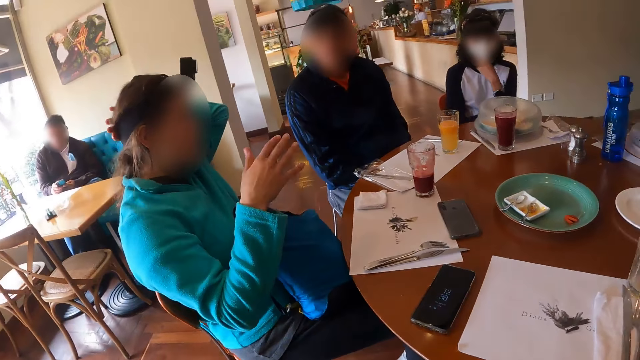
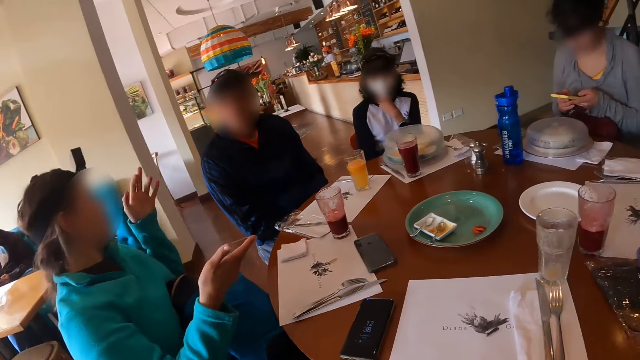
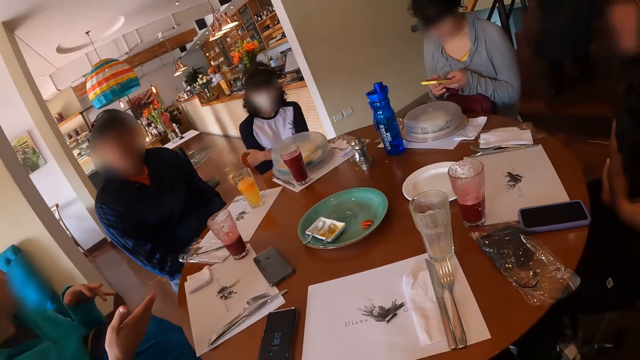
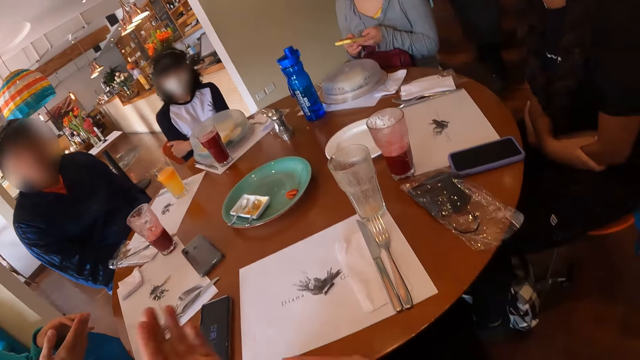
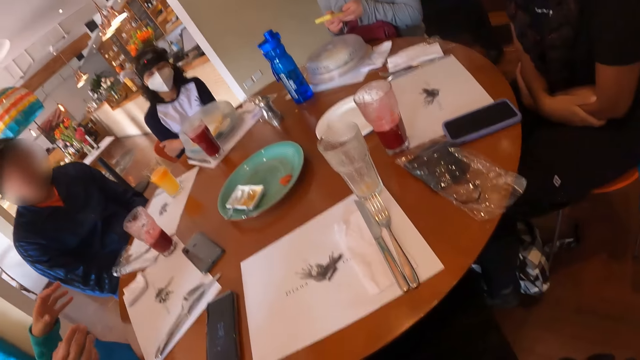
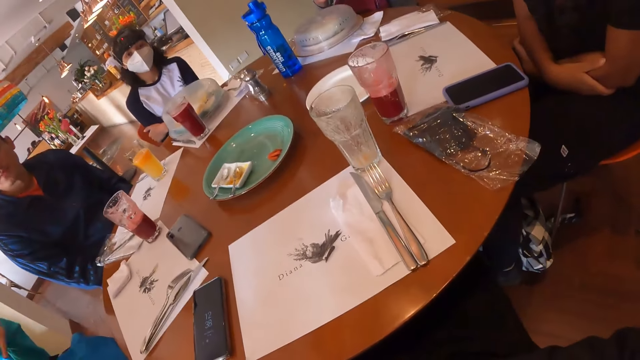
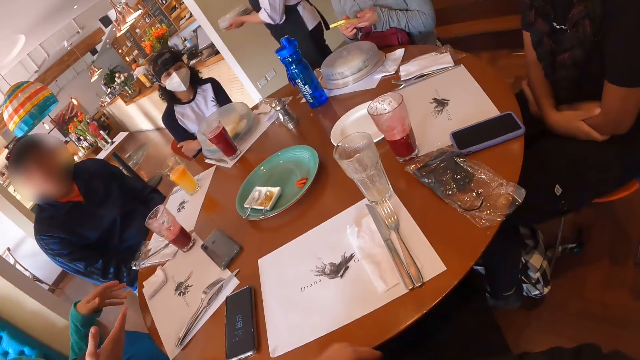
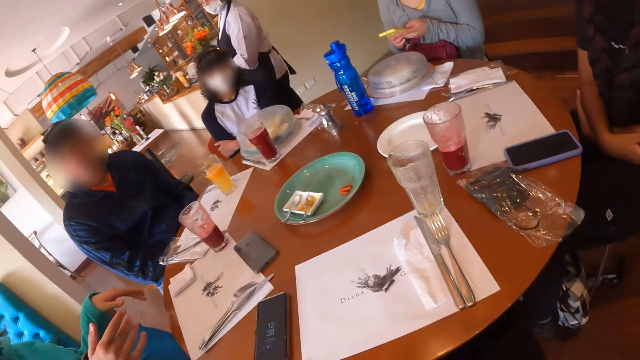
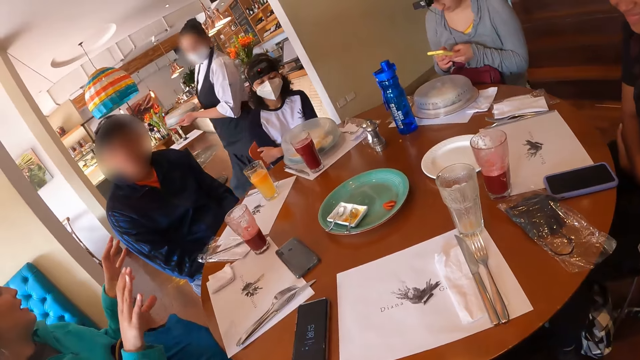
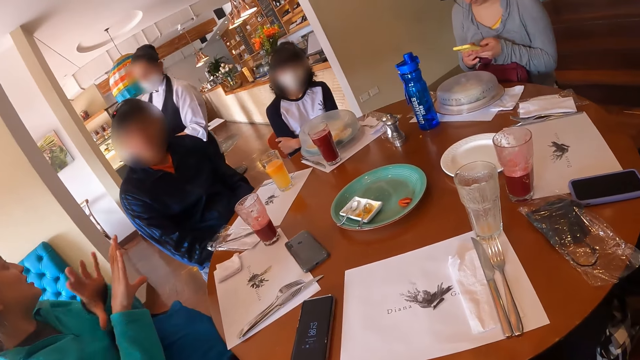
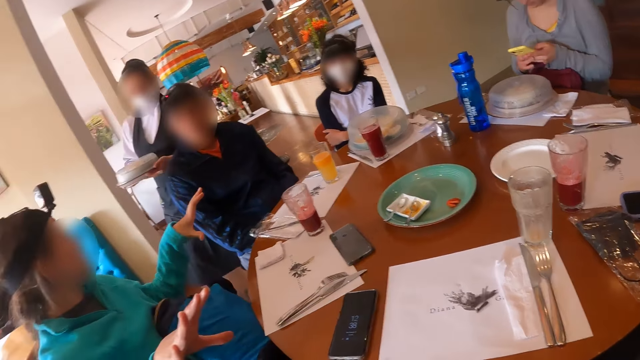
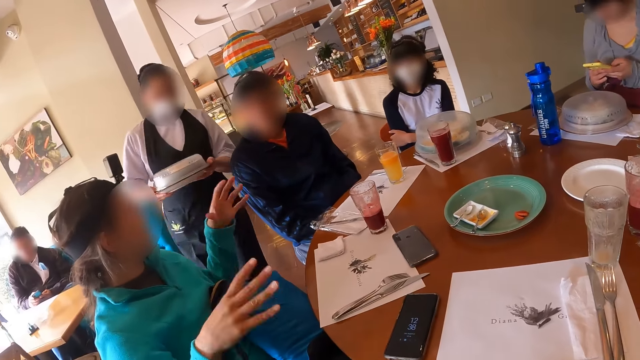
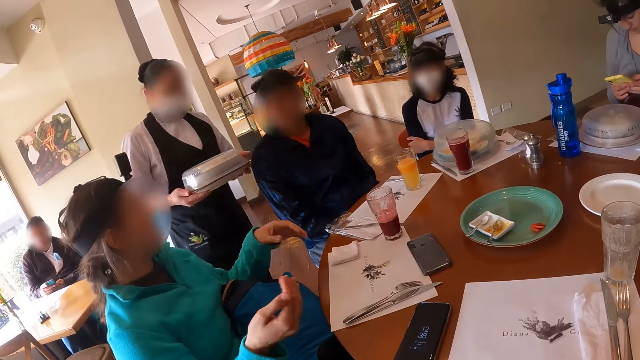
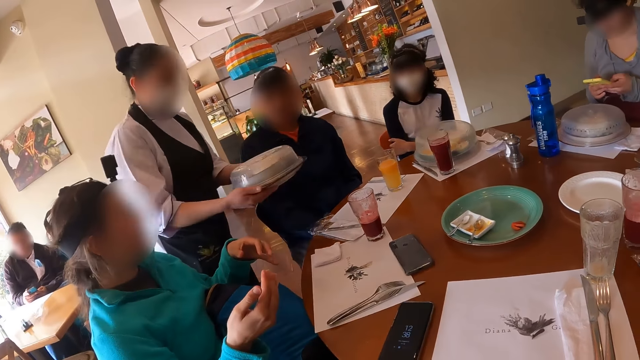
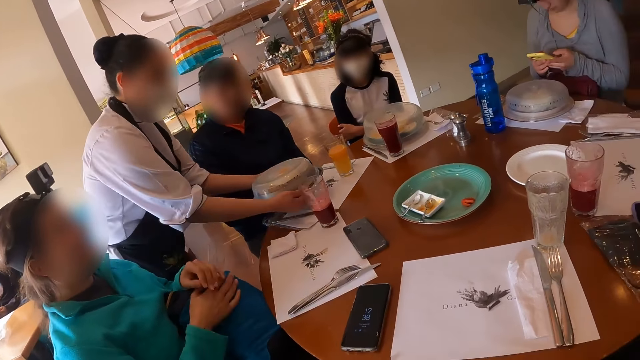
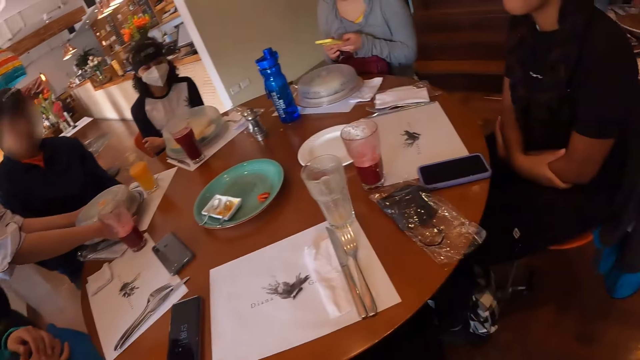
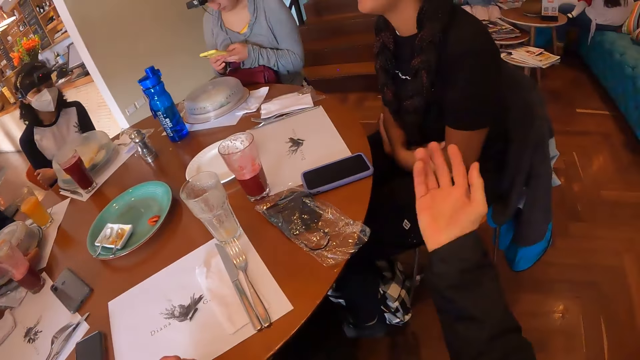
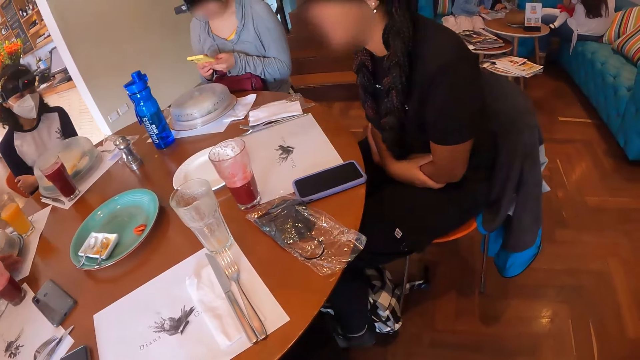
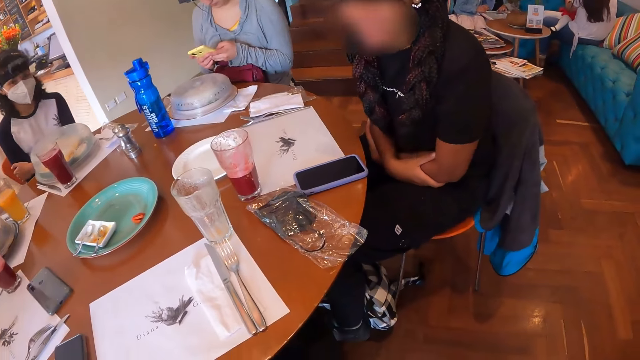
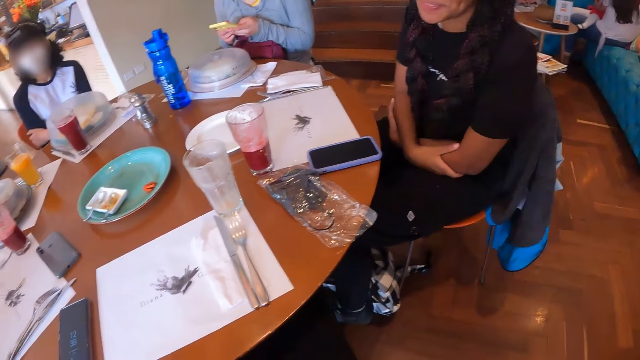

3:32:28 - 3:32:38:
A lady gestures out. A waiter walks towards the group of people with a plate of food in her hands. The waiter drops the plate of food on the table in front of a man with her hands. The camera wearer gestures out.

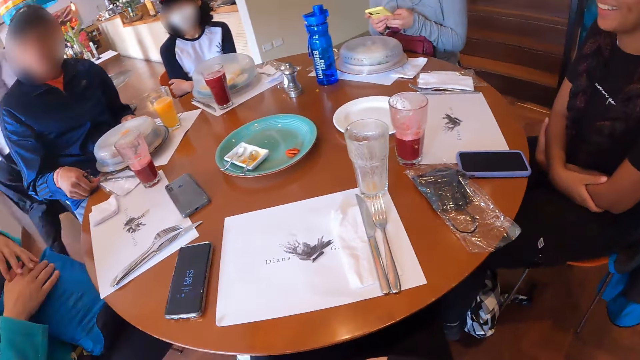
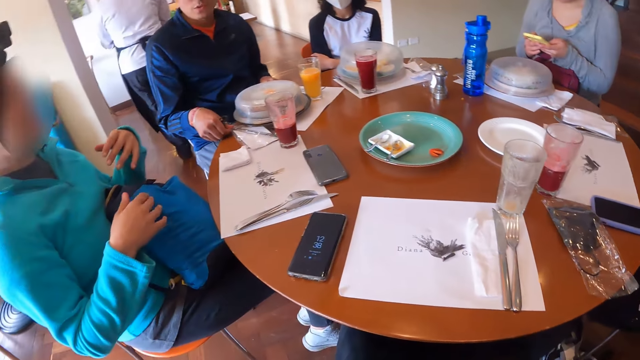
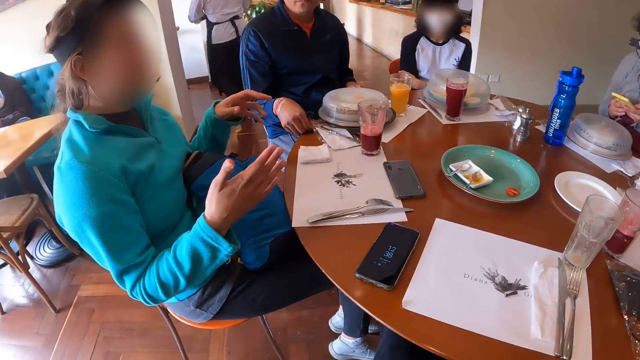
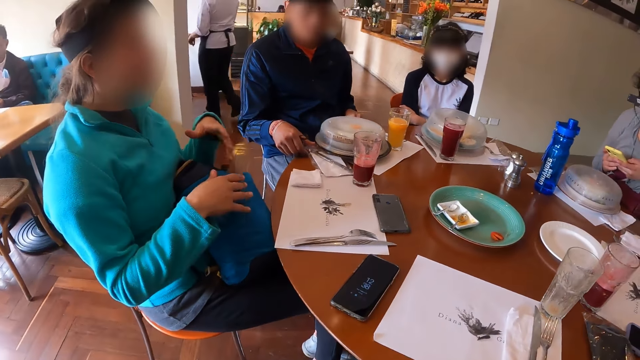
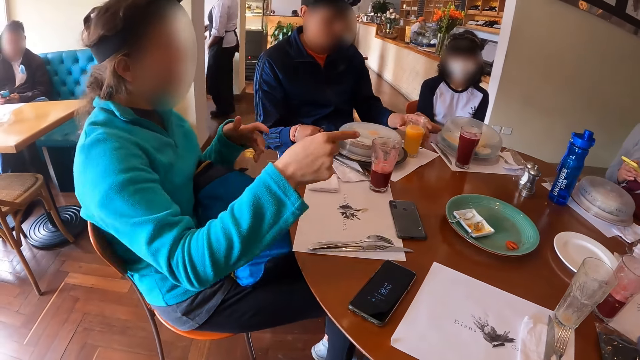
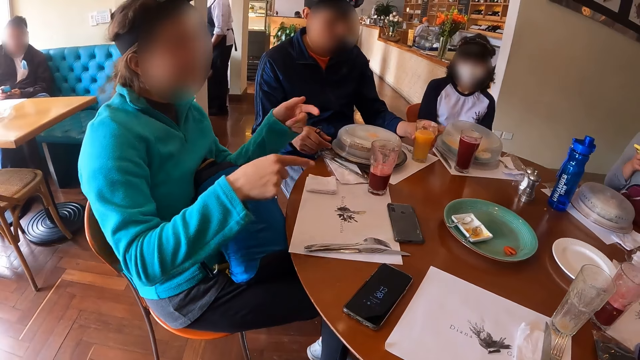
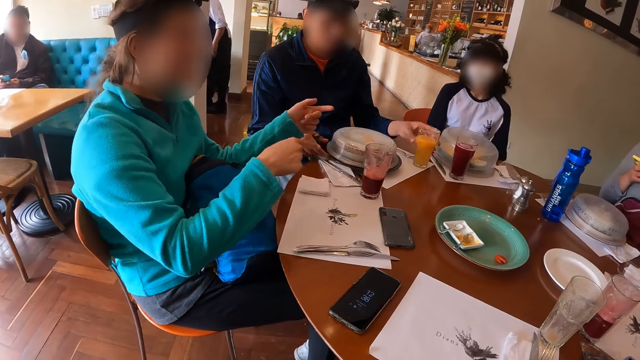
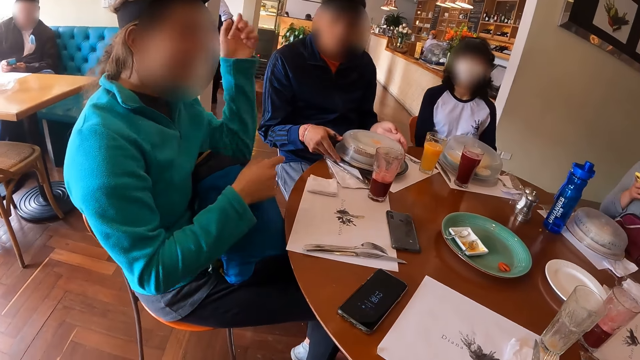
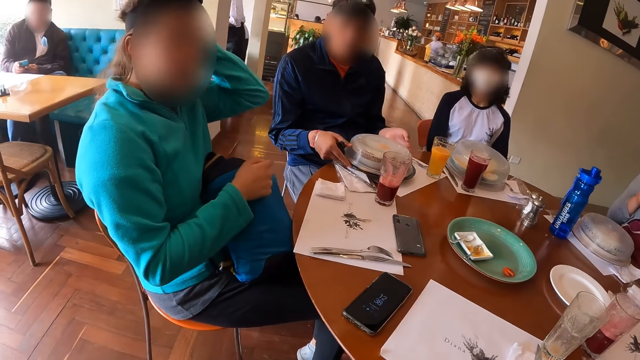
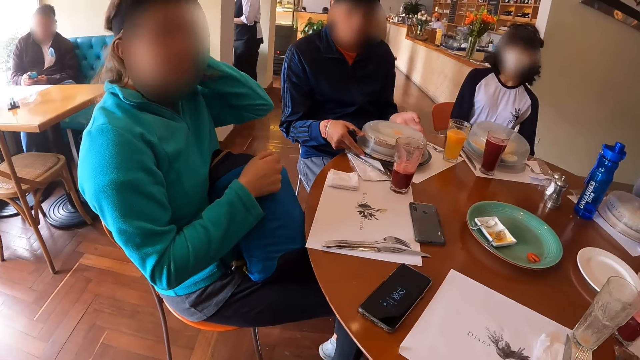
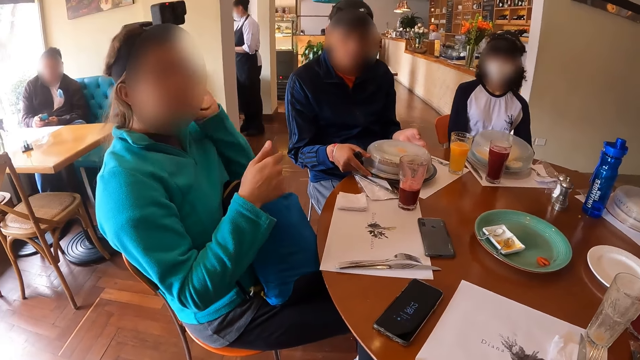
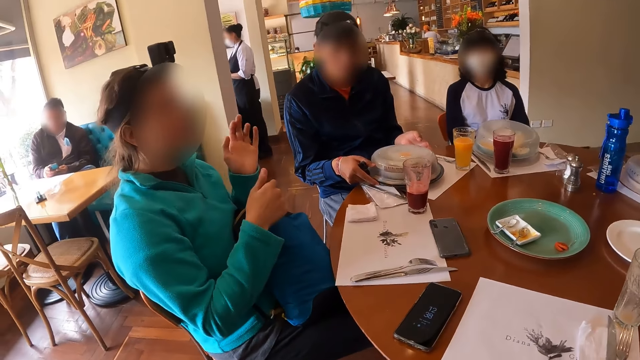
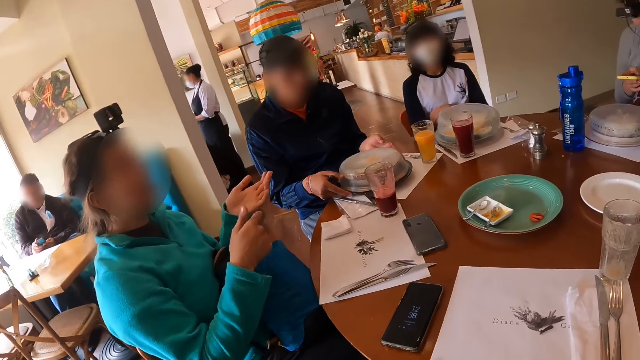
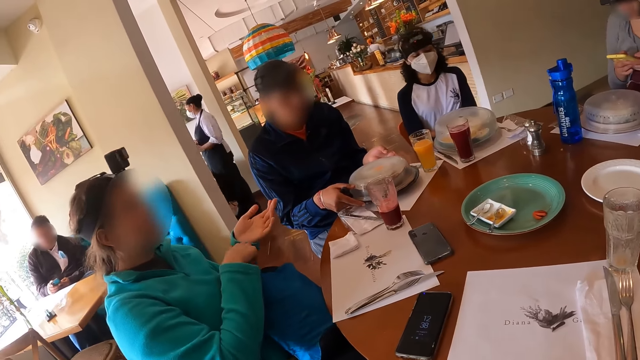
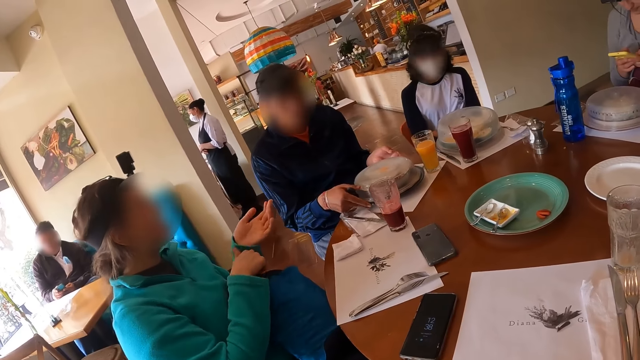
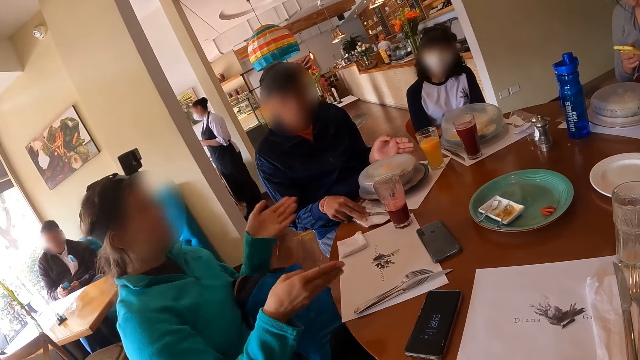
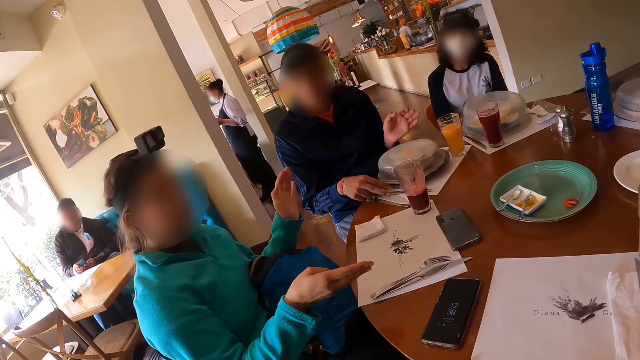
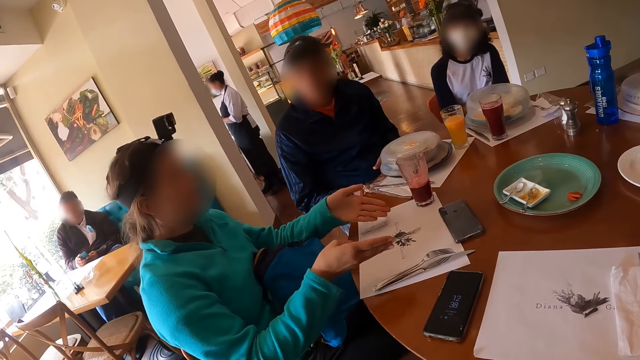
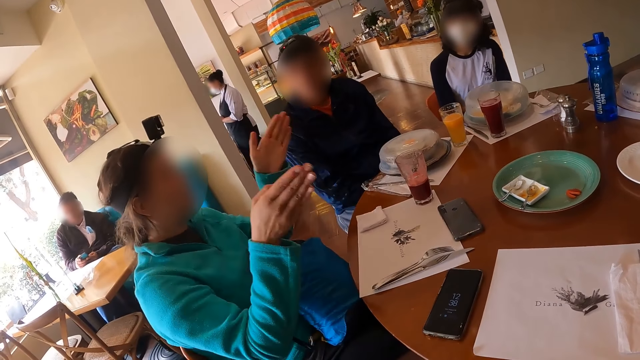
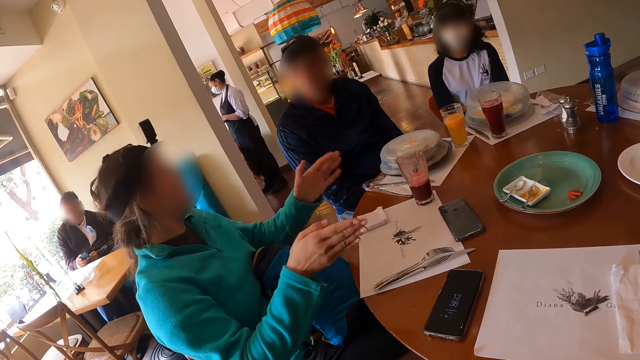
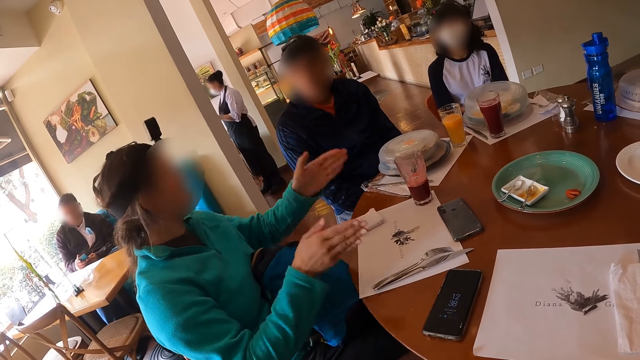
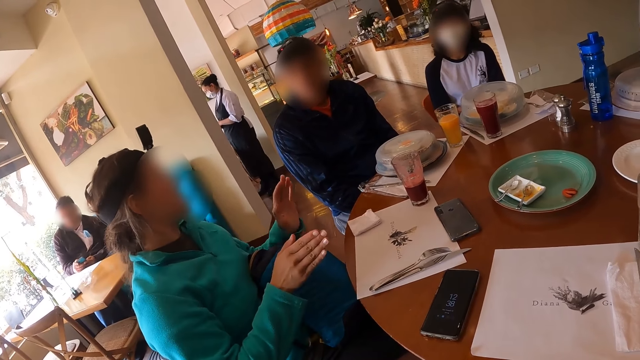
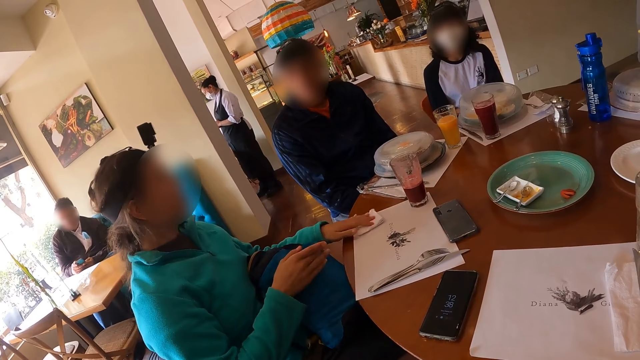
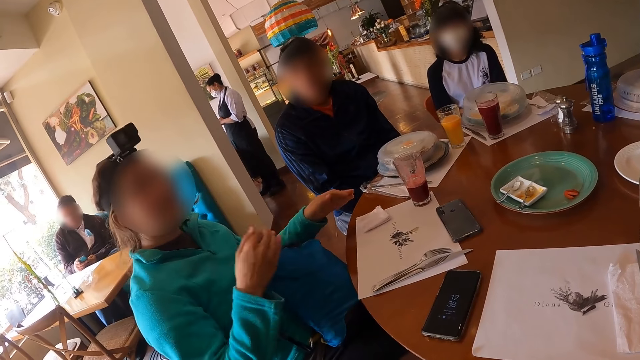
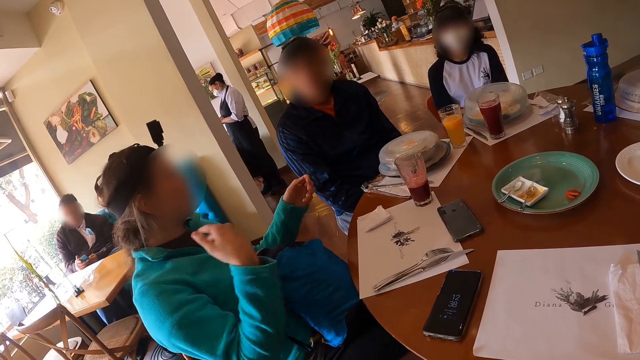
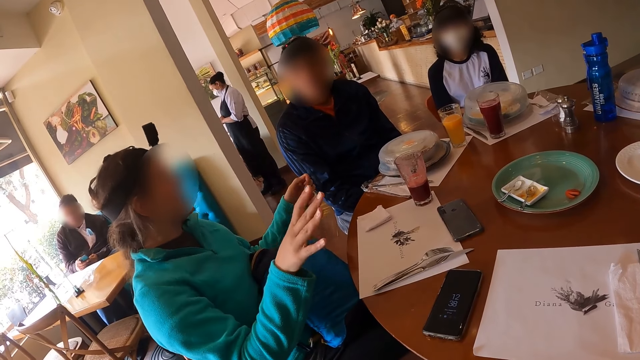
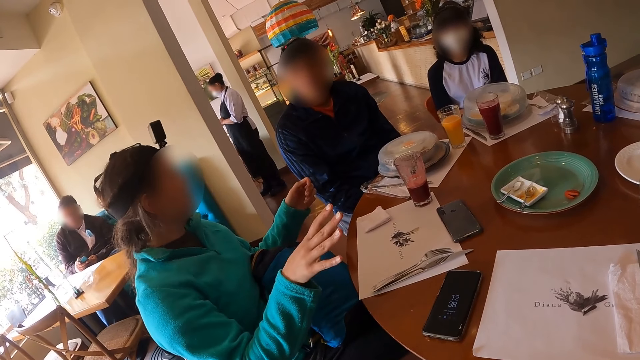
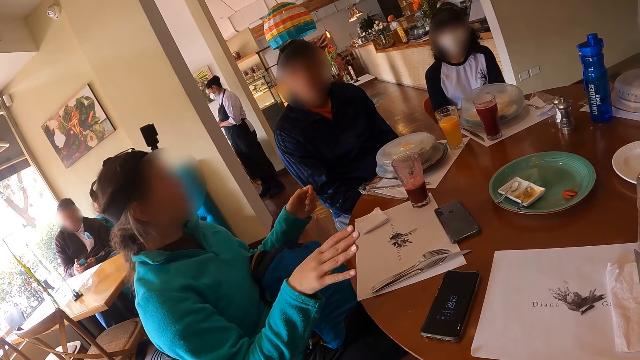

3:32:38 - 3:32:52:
A woman demonstrates with her hands. A man moves a glass of juice on the table with his left hand. The woman places her hand on her head. The man moves the plate of food on the table with his hands. The woman gestures out. Another woman presses her phone with both hands. The man moves the cutlery and serviette beside the plate of food on the table with his right hand. The first woman moves the serviette on the table with her left hand. She demonstrates with her hands.
